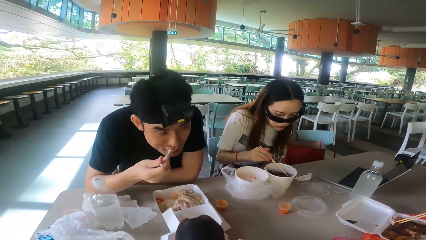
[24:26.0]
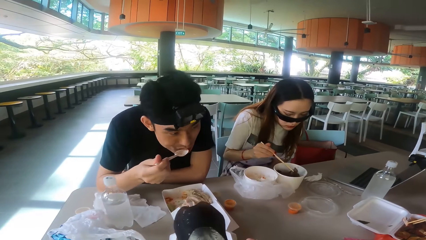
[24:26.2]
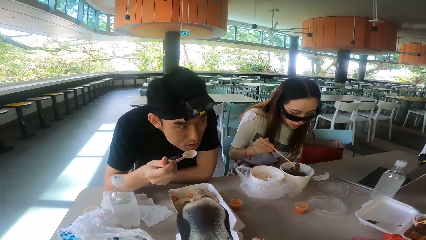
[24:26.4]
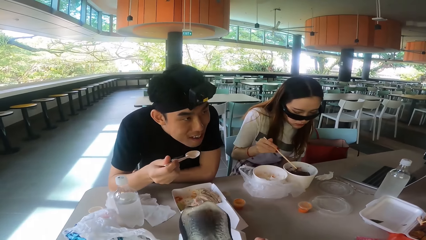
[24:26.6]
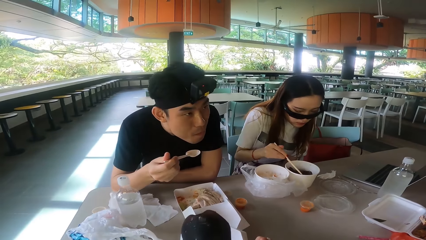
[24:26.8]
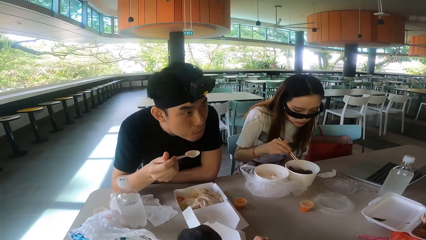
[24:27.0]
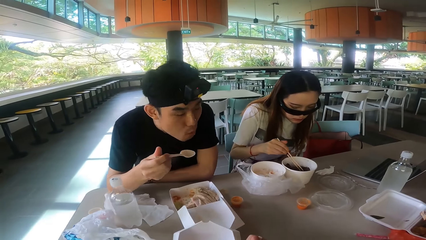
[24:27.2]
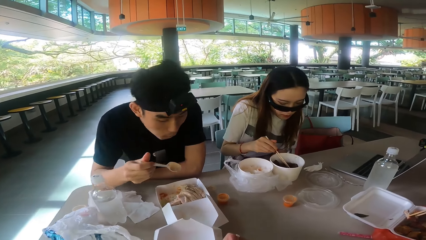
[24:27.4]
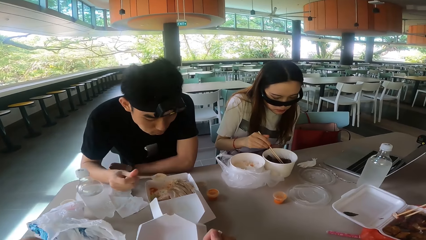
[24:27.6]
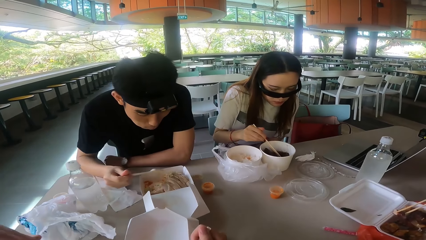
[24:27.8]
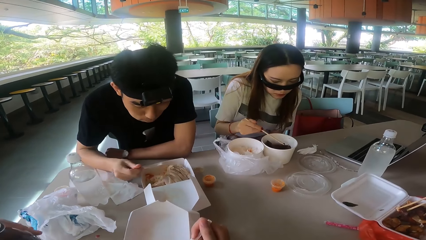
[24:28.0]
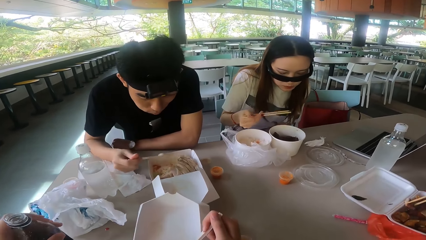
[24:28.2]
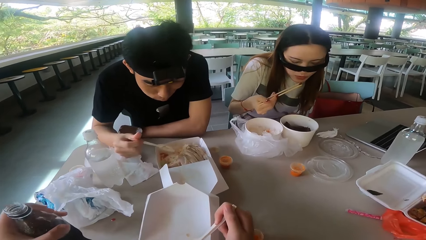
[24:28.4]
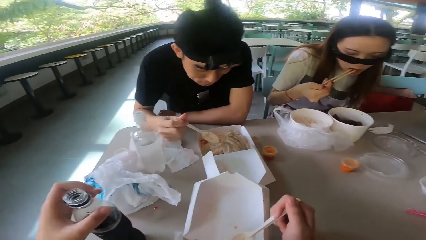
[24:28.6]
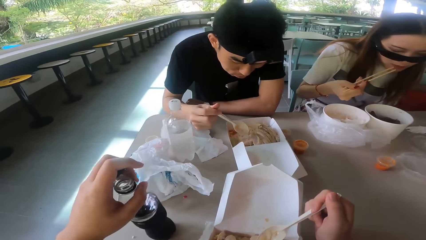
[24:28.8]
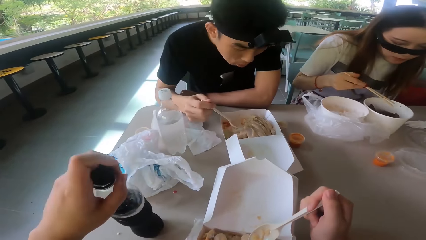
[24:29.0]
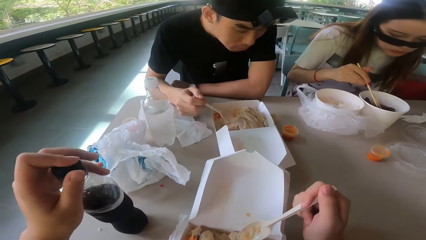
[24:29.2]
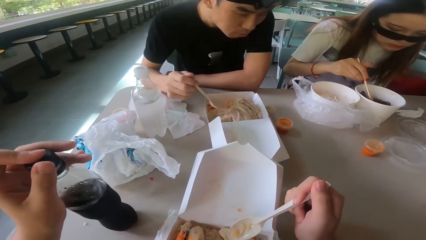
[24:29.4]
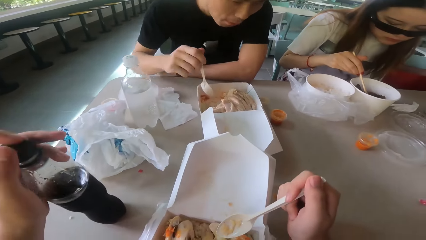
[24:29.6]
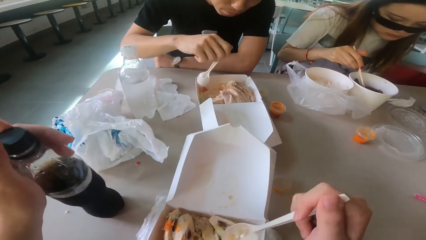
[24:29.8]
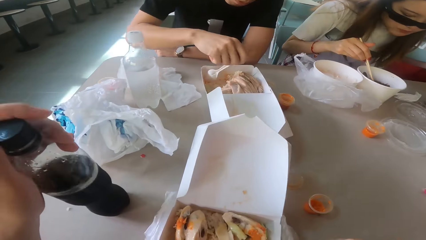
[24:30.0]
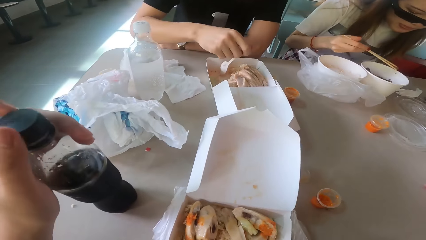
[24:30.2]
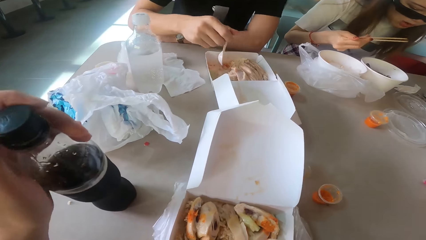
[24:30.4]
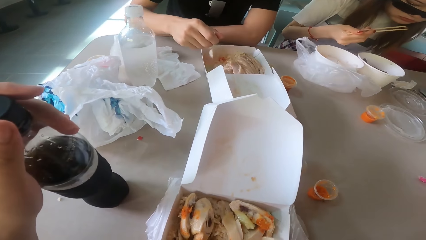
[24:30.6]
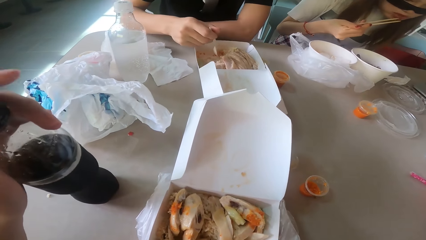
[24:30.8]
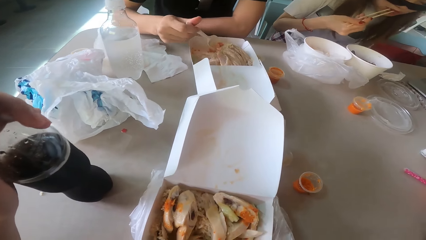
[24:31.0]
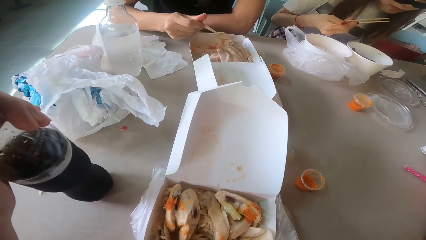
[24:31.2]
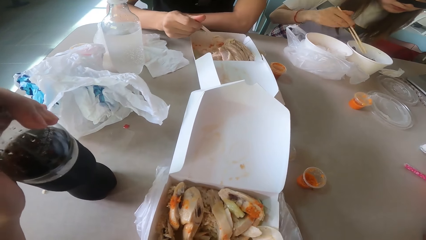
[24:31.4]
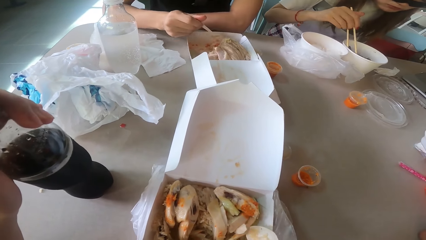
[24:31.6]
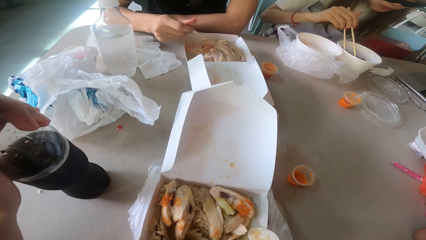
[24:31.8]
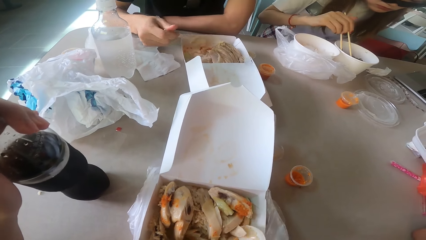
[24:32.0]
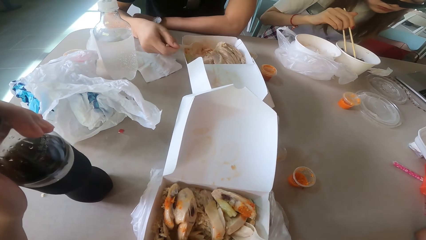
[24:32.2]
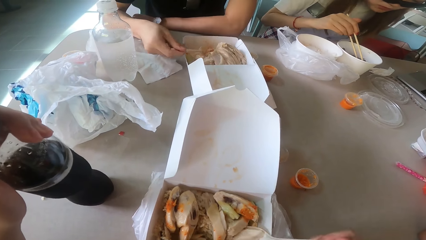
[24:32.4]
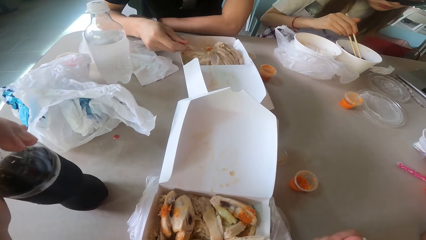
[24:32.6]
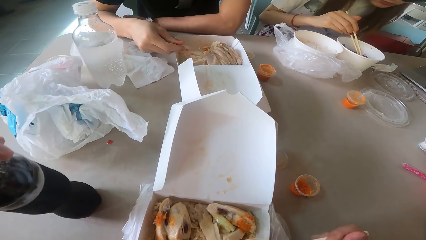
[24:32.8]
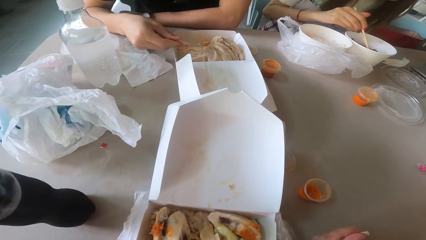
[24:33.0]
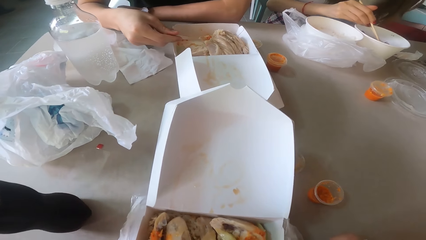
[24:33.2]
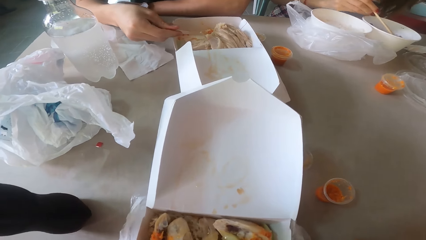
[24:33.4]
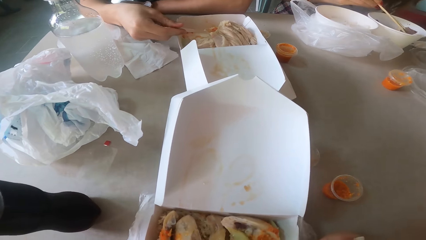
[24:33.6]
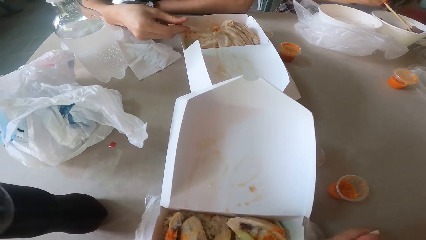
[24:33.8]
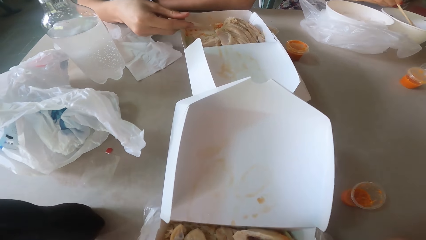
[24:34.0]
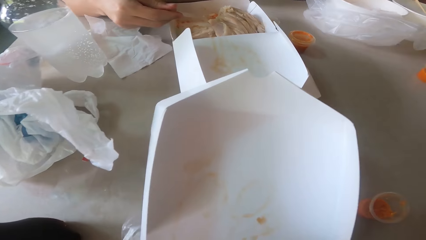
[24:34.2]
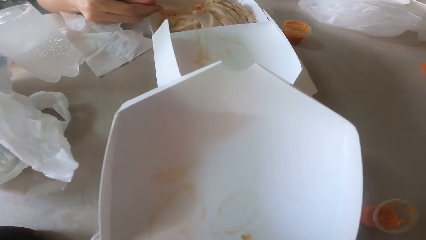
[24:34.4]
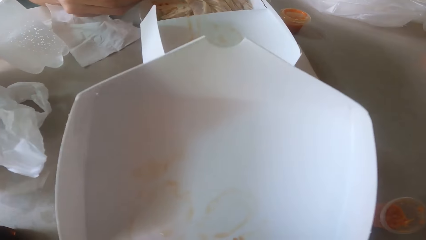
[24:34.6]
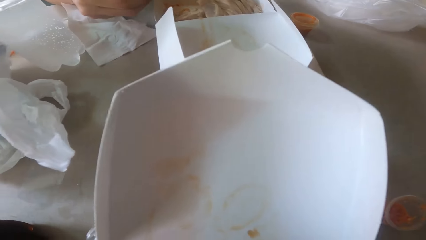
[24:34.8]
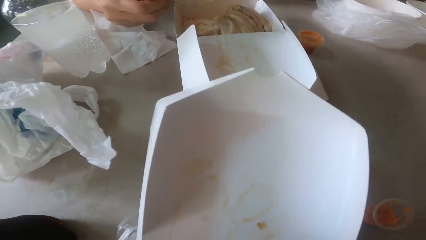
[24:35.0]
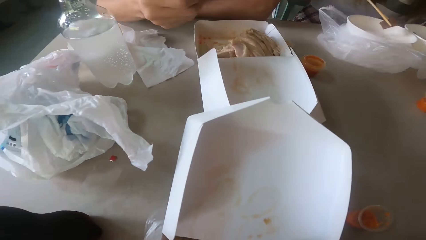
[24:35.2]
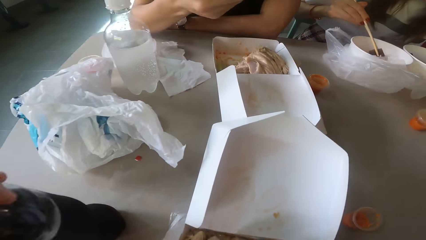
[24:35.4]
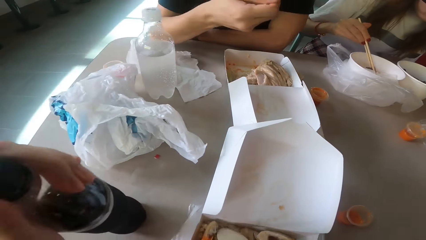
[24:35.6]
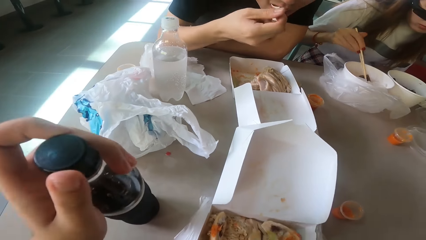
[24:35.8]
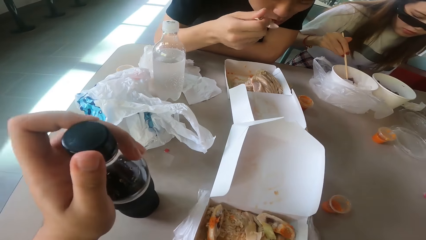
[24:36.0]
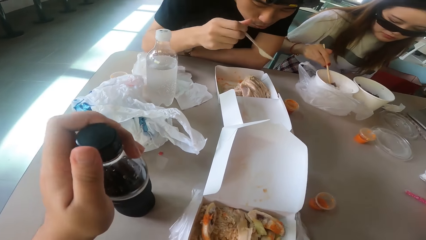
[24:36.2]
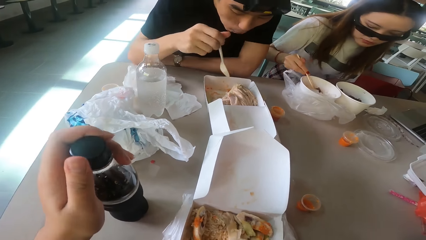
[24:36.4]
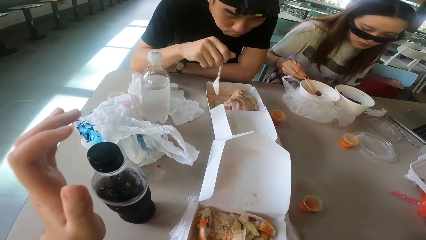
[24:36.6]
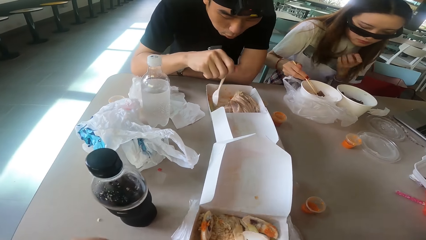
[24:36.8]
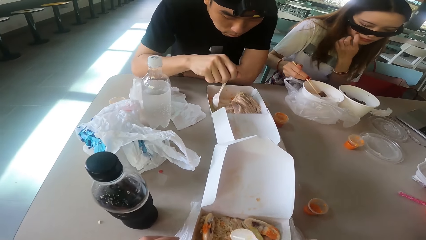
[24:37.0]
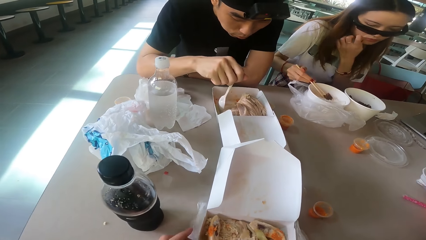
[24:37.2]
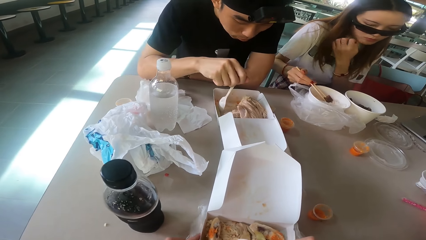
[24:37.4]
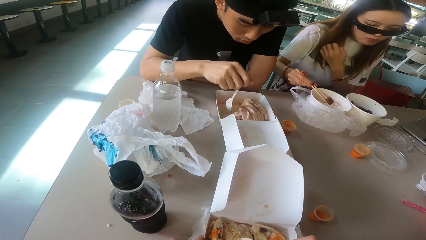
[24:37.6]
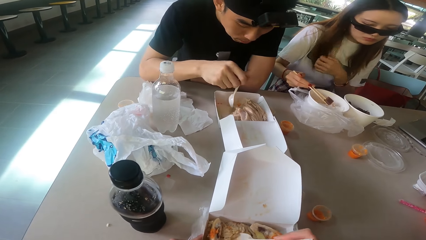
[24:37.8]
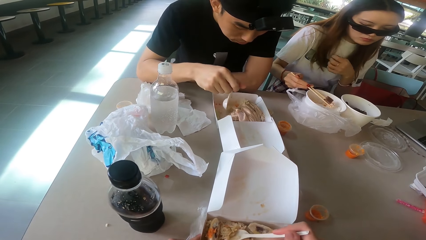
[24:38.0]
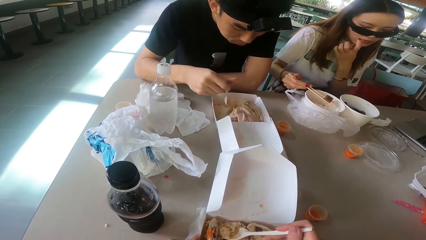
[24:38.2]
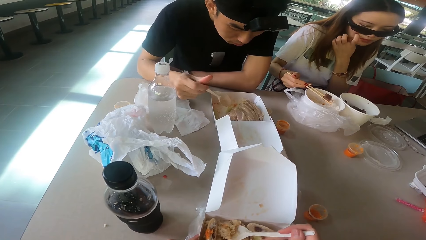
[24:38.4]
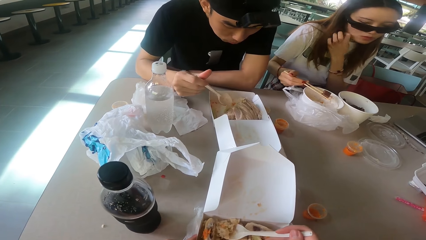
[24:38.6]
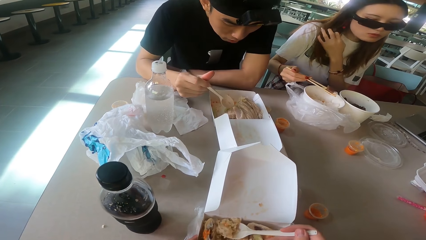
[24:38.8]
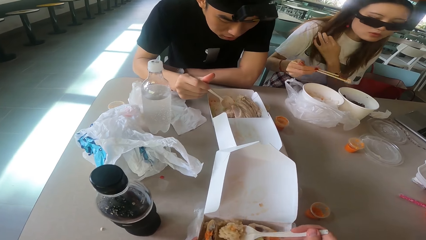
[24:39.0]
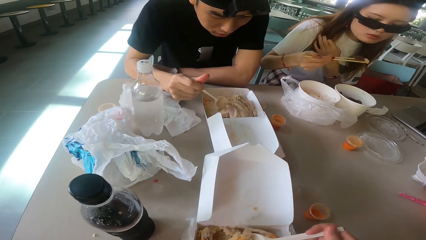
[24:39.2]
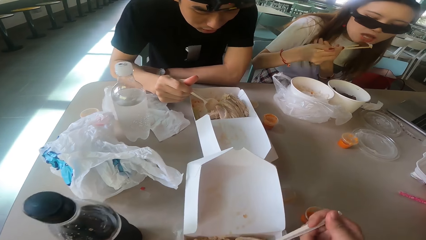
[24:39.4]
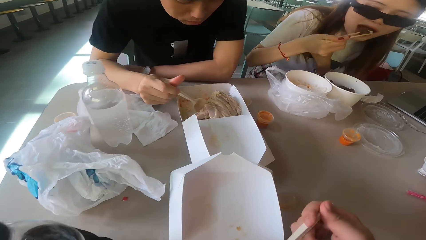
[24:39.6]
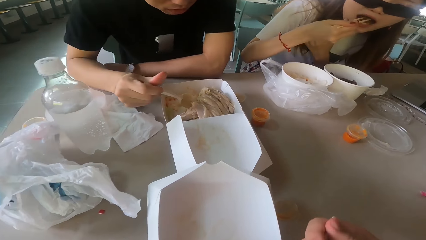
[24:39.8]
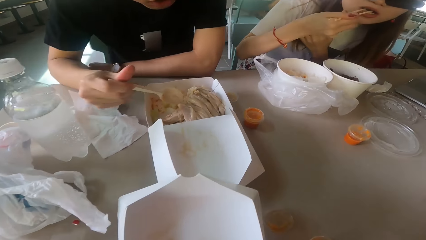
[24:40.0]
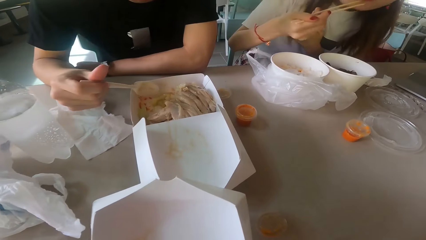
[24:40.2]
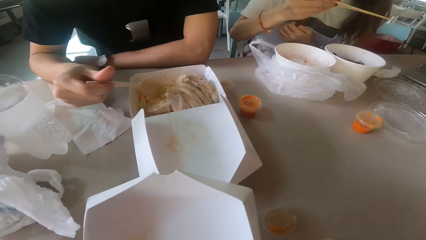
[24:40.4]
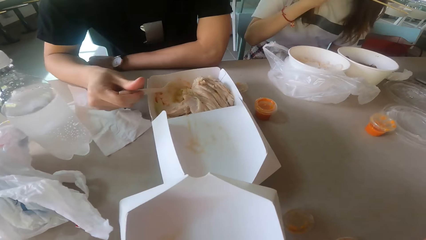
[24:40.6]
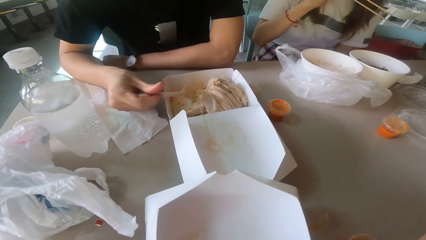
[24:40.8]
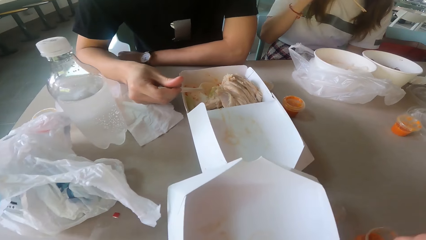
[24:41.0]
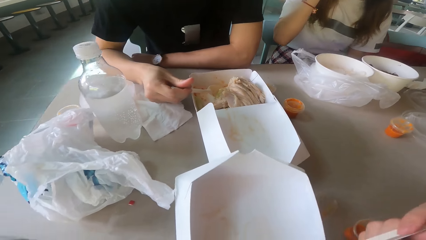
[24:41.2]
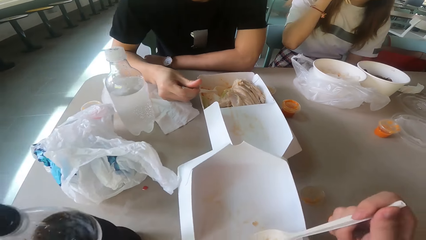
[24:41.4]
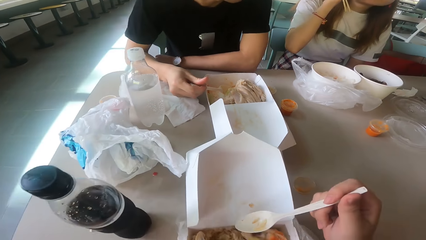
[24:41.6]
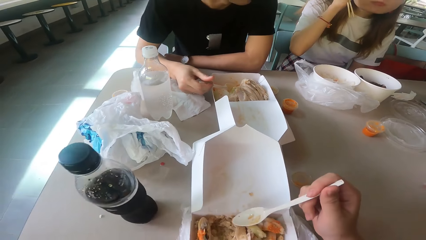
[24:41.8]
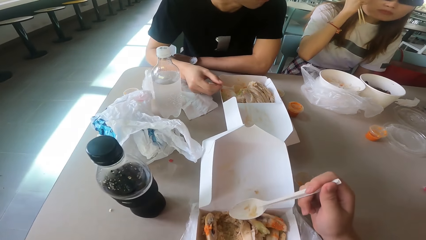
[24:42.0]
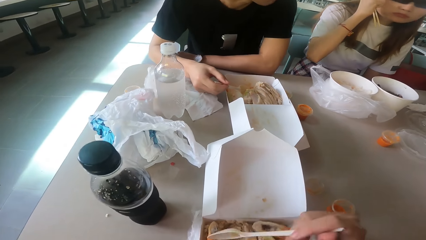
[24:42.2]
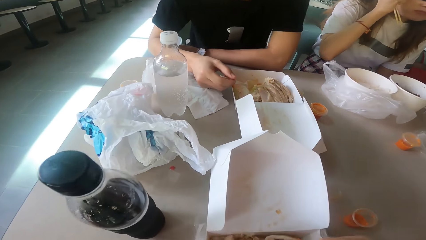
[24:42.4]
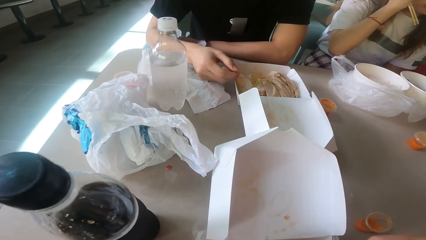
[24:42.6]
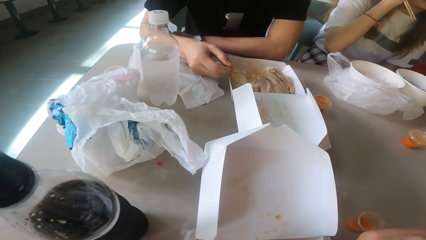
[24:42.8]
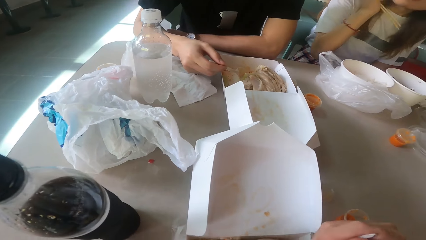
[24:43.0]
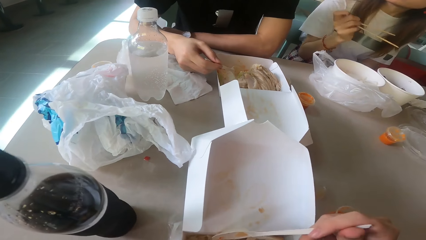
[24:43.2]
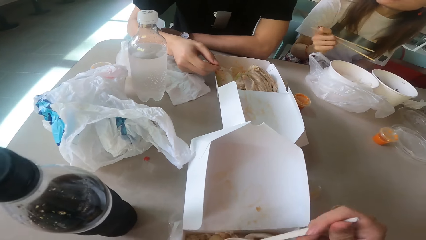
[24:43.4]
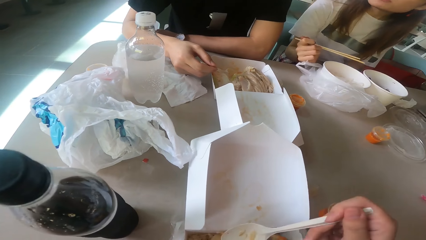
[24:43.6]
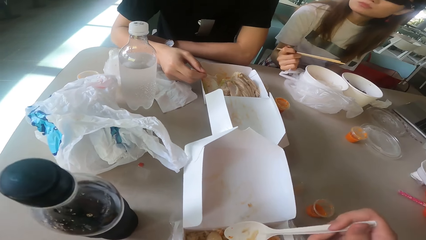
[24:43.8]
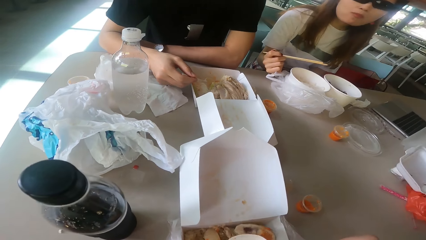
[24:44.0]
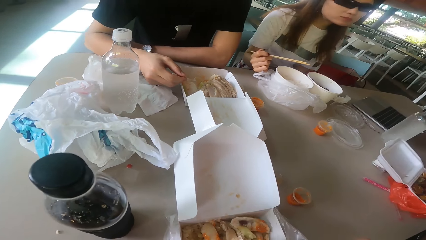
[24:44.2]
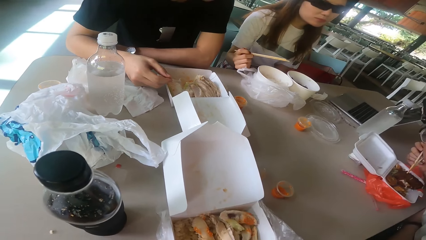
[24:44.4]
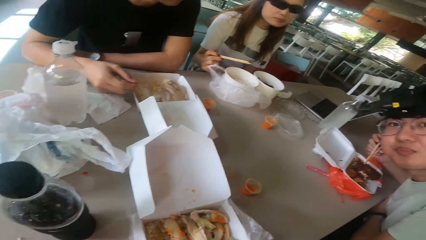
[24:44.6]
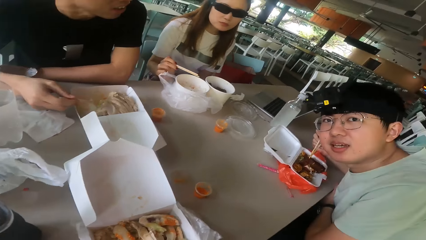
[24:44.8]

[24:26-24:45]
A man eats the food. A woman eats the food. The camera wearer closes the soda. They eat the food with a spoon. The man scoops the food. The woman eats the food. The camera wearer looks around. The man eats the food. The woman touches the hair. The woman eats the food. The man eats the food. The camera wearer scoops the food.
